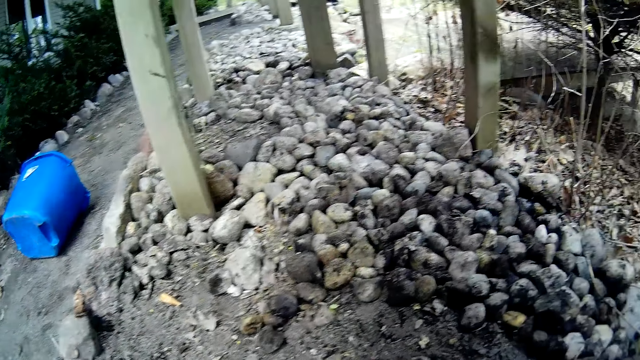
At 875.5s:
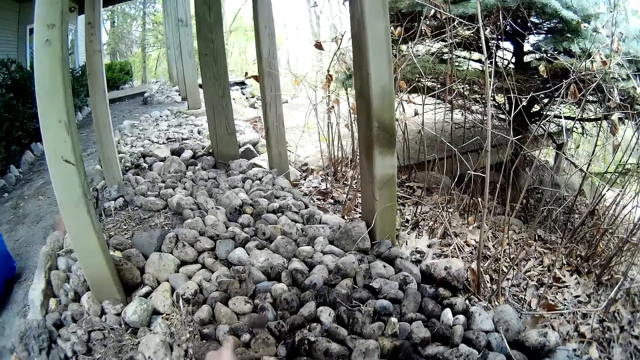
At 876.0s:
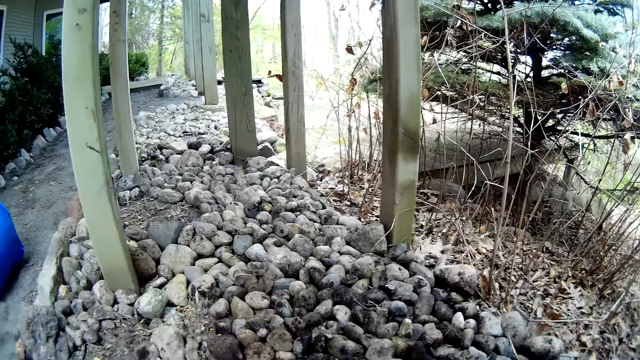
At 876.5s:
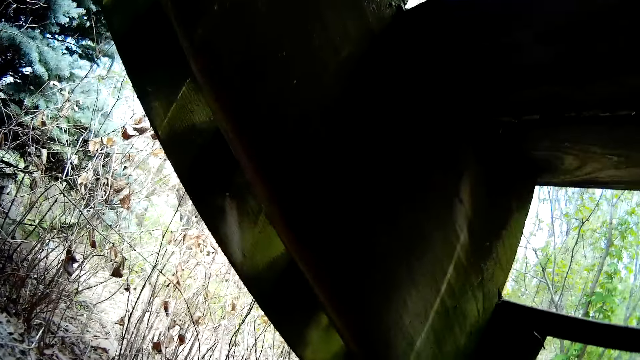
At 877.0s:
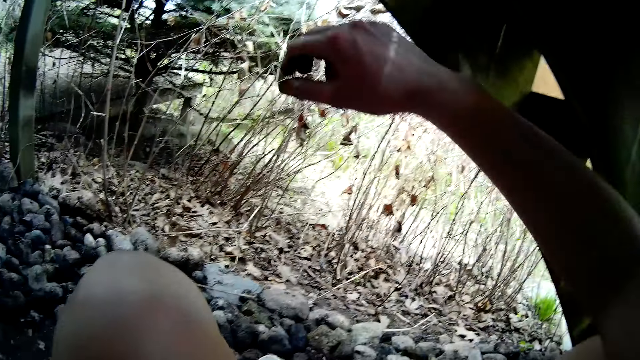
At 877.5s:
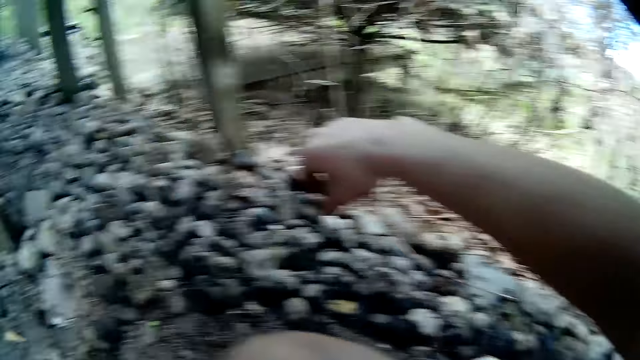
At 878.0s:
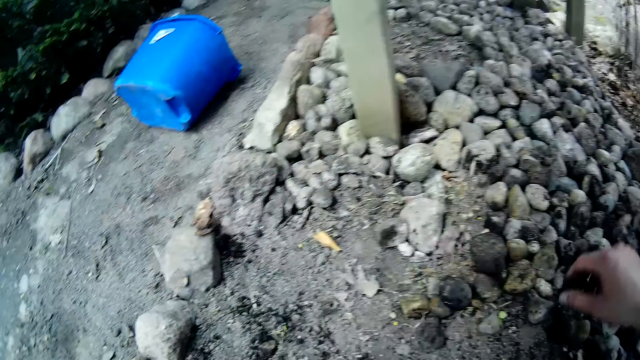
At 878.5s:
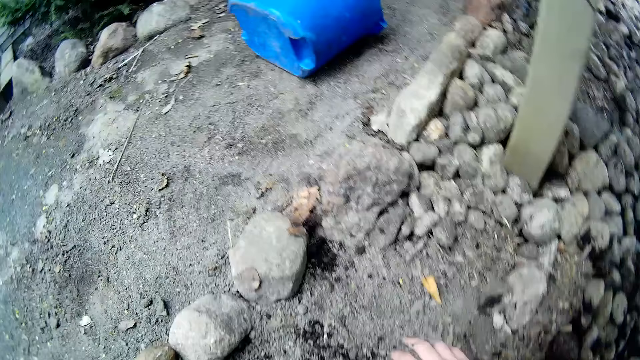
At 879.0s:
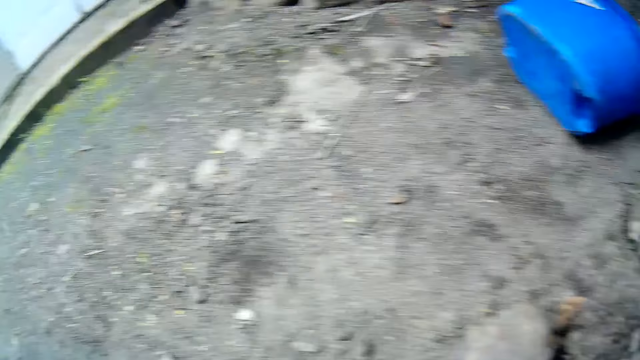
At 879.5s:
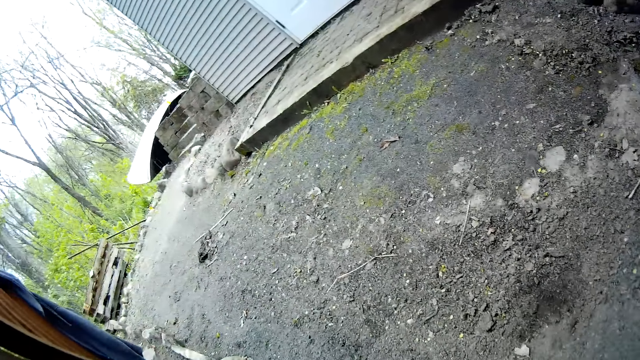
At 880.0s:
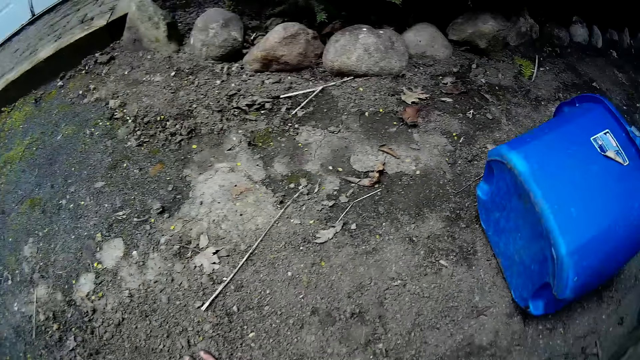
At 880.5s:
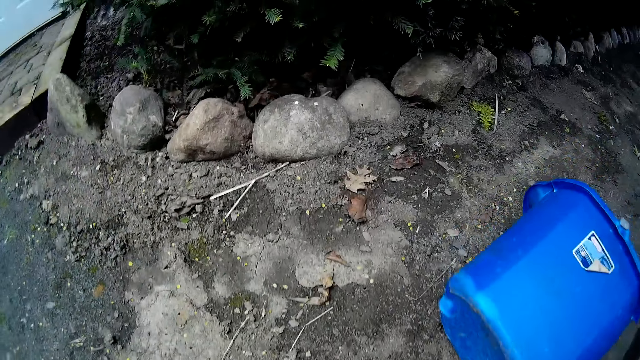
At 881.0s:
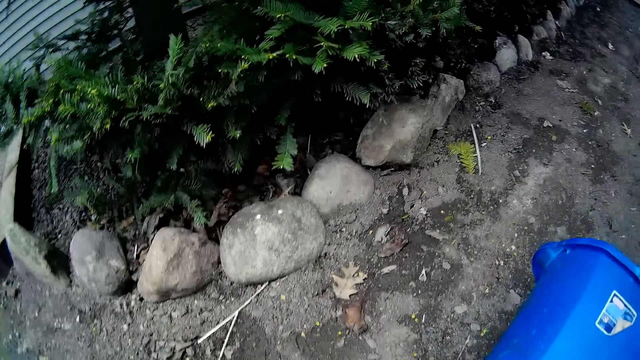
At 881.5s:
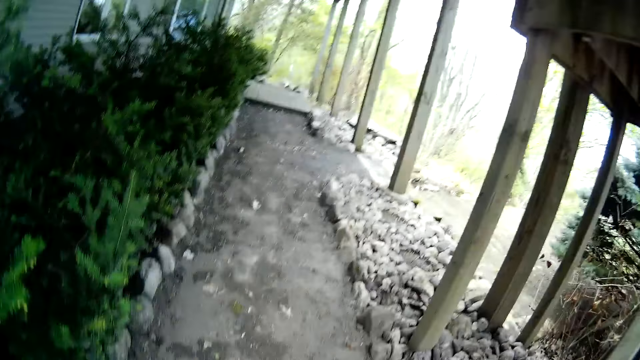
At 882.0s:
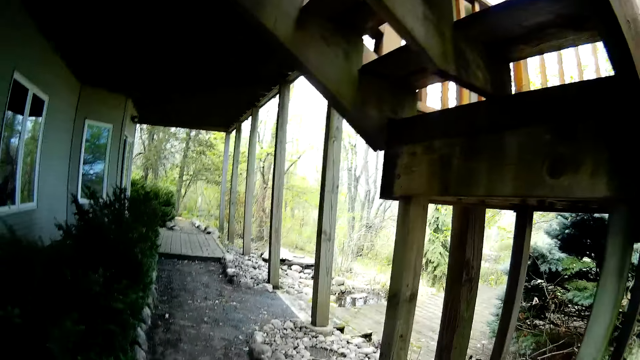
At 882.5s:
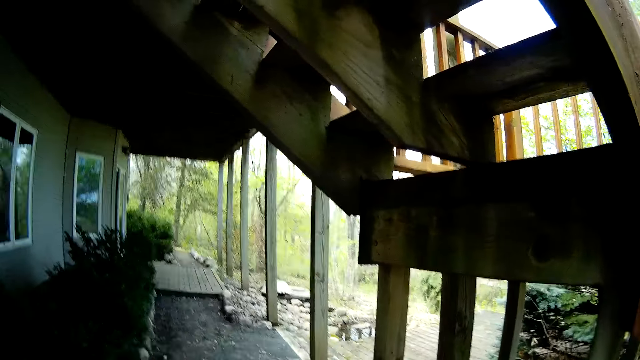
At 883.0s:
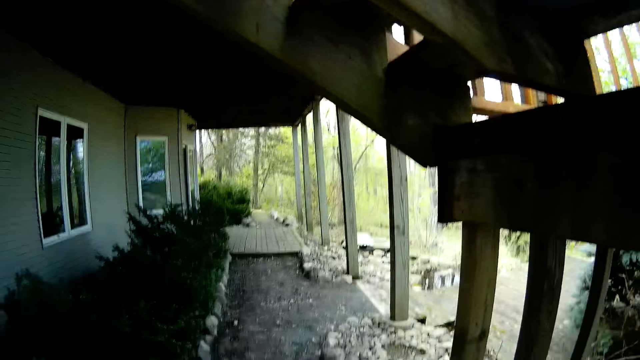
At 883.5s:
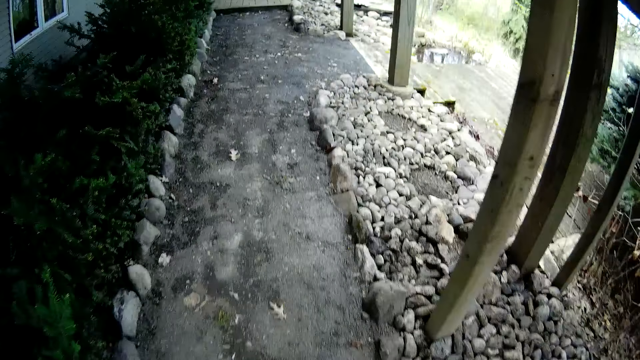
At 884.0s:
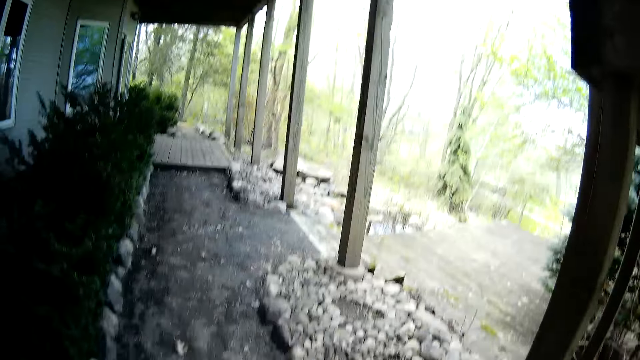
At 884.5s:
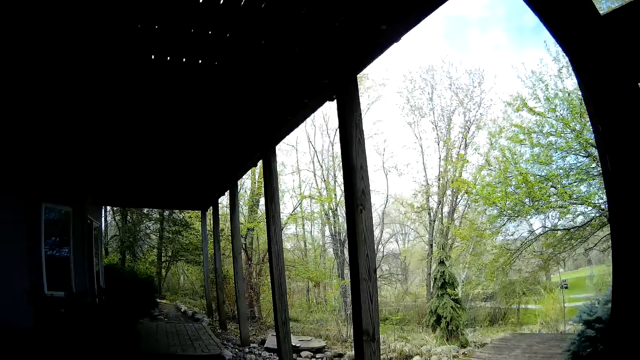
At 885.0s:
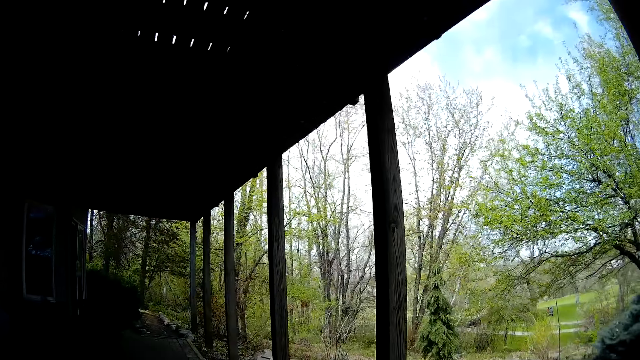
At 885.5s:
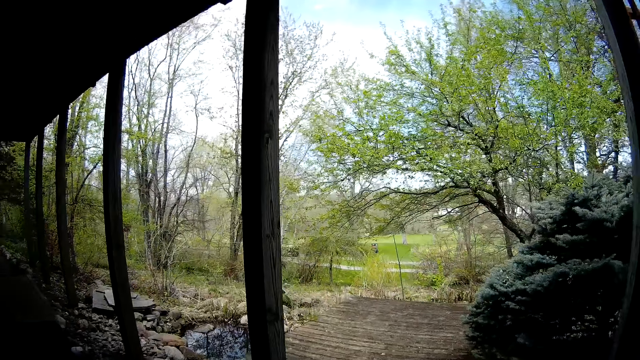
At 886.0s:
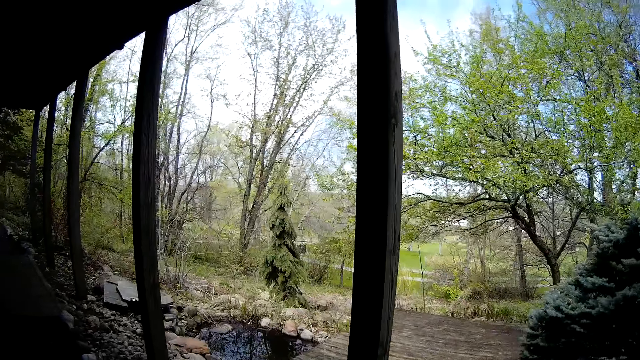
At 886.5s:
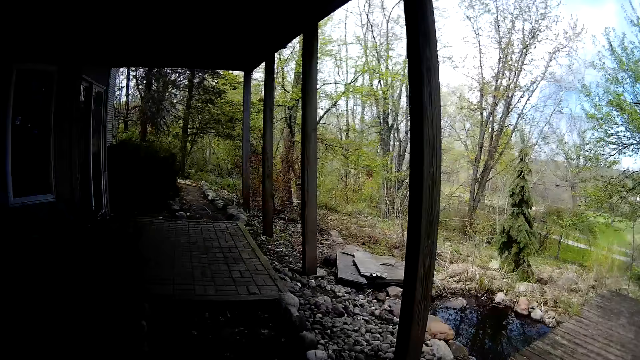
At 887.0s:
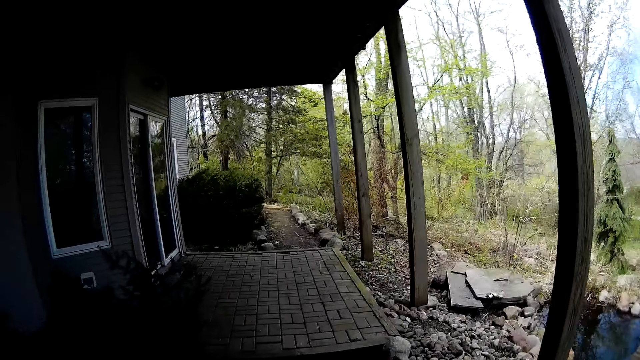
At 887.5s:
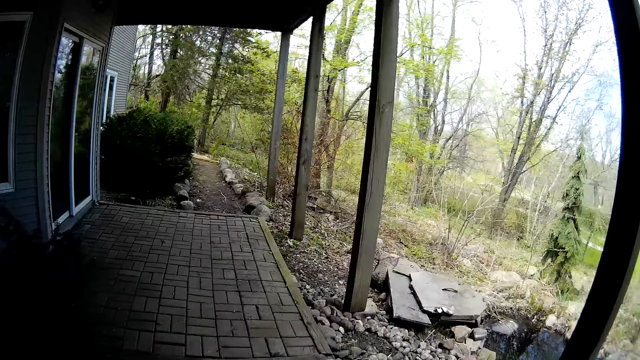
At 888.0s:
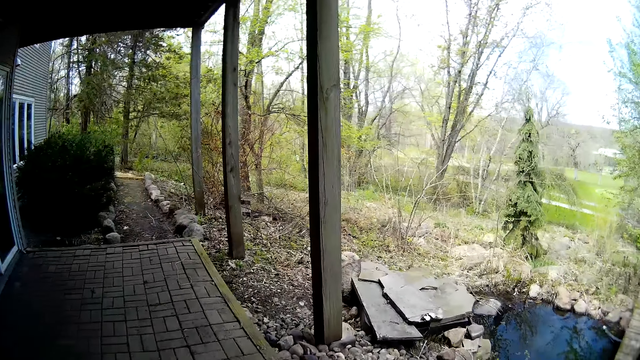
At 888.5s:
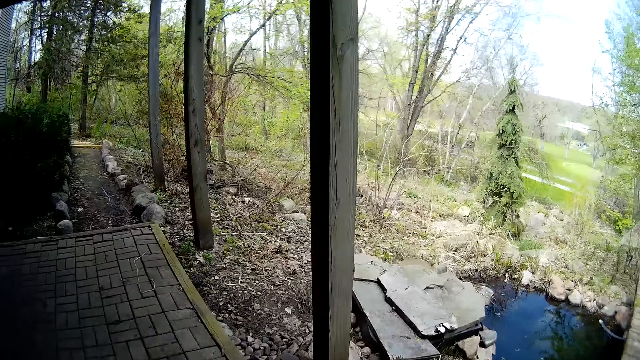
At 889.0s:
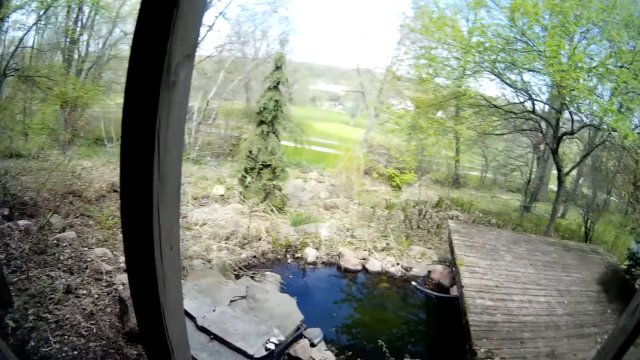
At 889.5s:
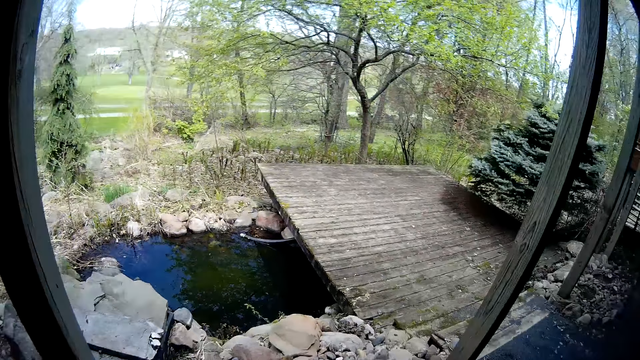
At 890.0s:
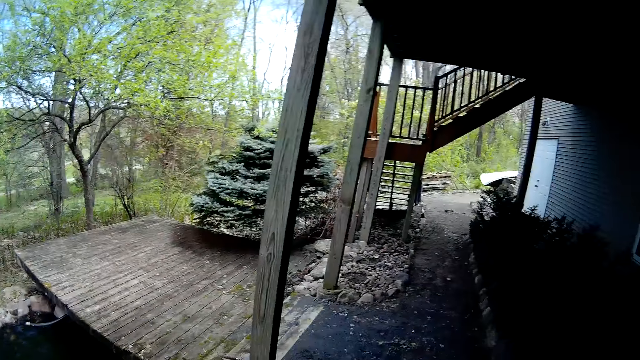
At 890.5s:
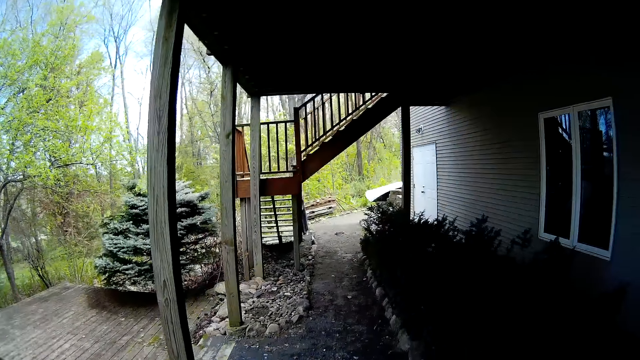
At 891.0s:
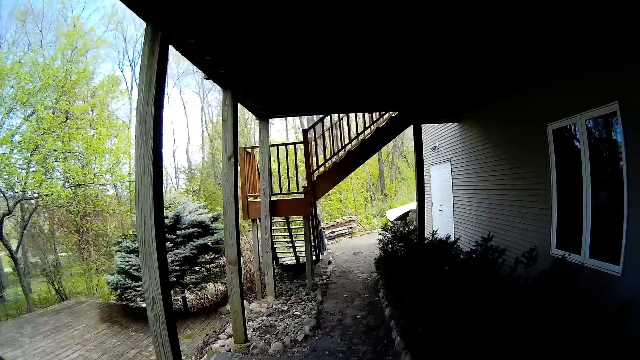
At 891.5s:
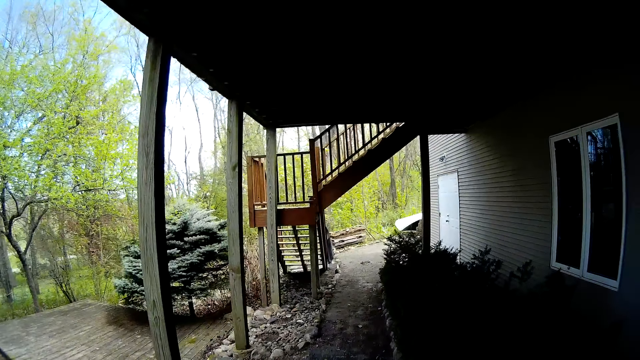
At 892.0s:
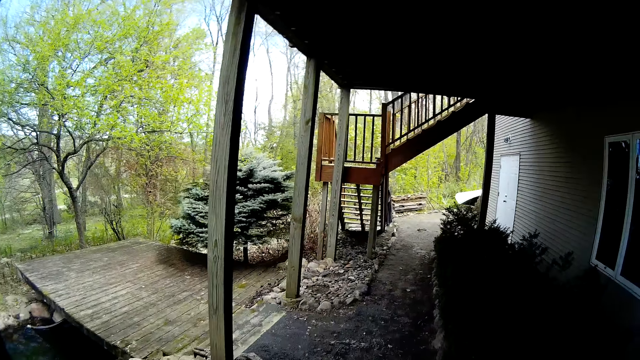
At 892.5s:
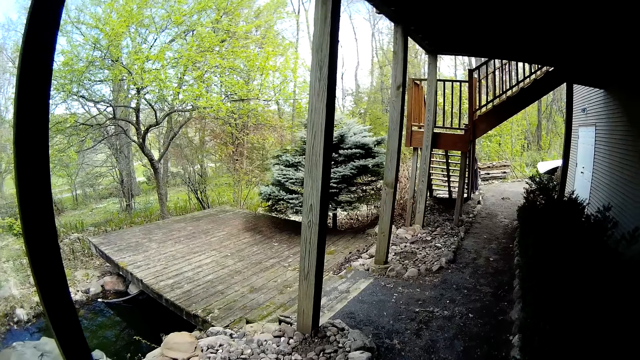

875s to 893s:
The camera wearer throws a stone on the ground with her left hand. She looks around.
